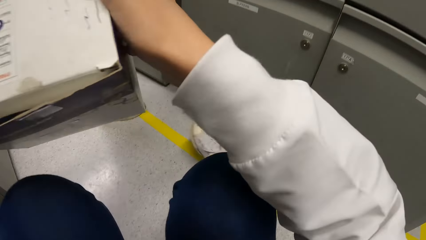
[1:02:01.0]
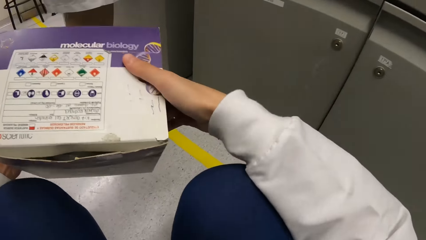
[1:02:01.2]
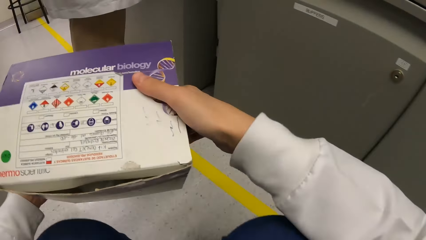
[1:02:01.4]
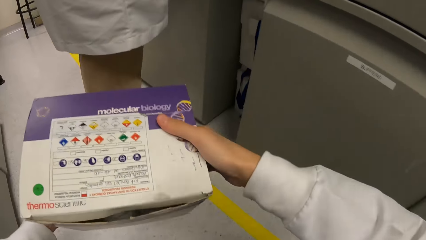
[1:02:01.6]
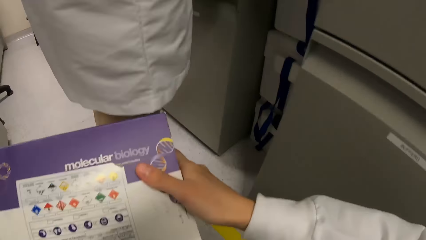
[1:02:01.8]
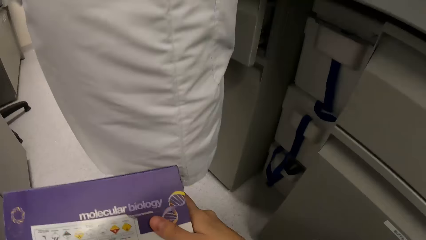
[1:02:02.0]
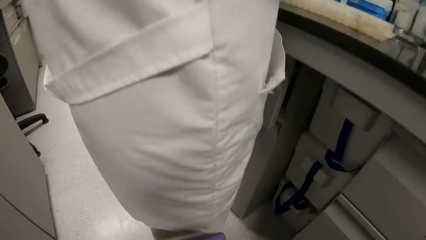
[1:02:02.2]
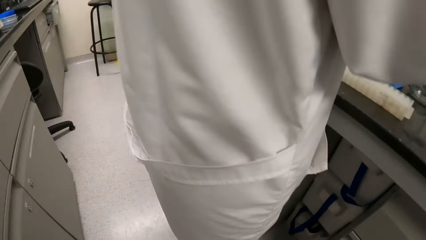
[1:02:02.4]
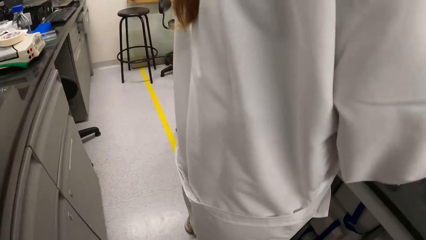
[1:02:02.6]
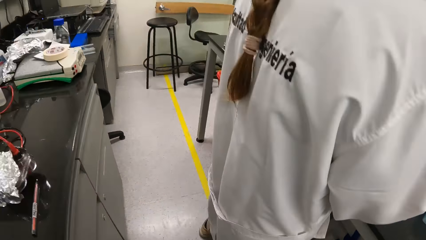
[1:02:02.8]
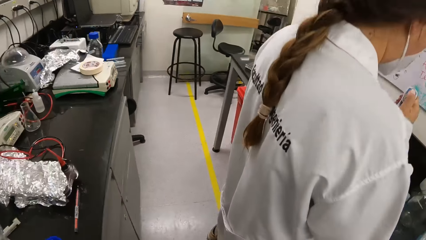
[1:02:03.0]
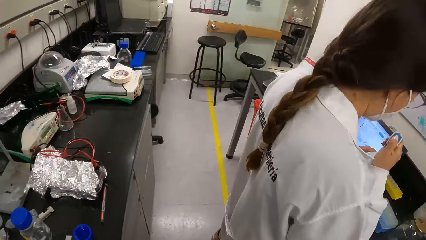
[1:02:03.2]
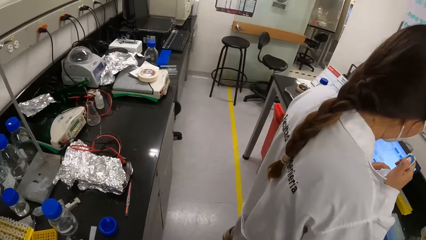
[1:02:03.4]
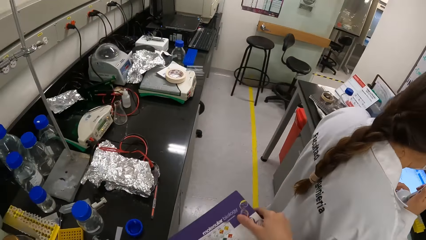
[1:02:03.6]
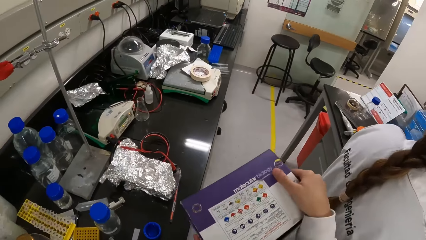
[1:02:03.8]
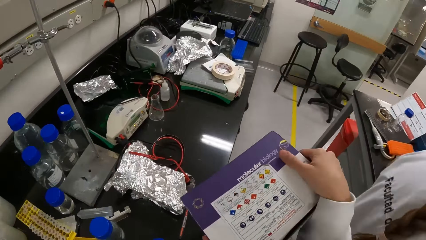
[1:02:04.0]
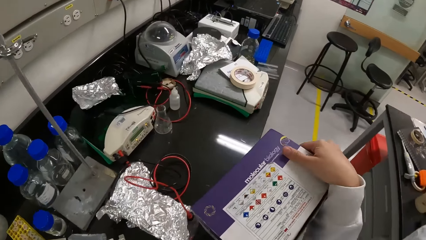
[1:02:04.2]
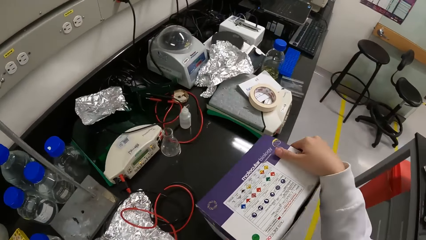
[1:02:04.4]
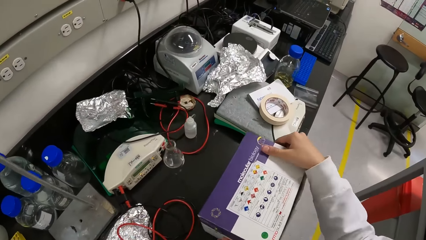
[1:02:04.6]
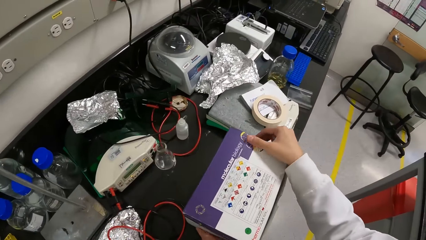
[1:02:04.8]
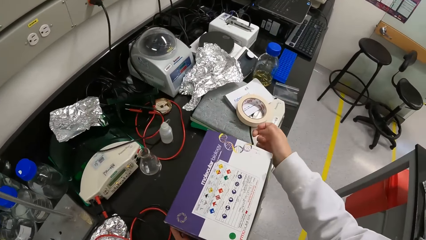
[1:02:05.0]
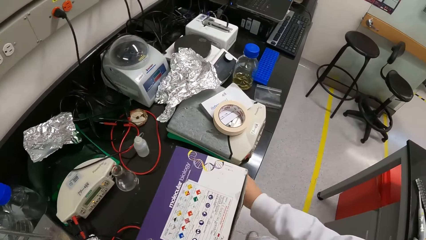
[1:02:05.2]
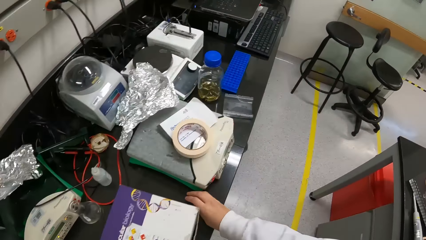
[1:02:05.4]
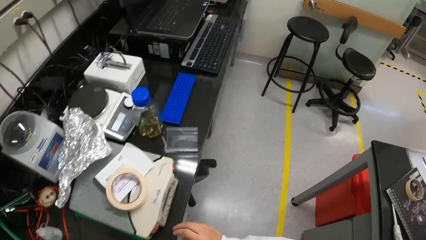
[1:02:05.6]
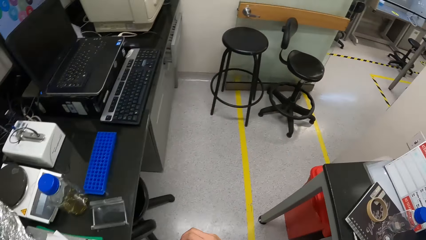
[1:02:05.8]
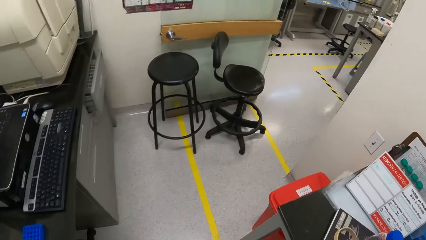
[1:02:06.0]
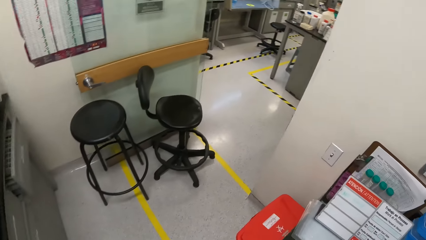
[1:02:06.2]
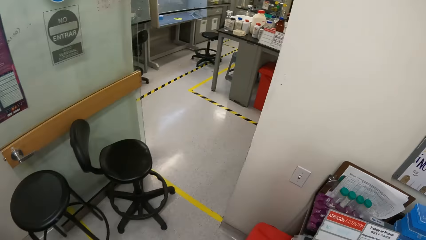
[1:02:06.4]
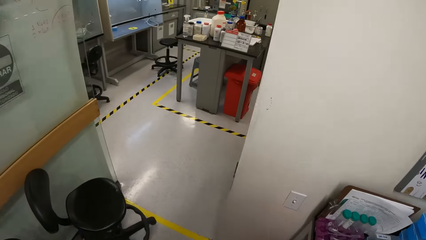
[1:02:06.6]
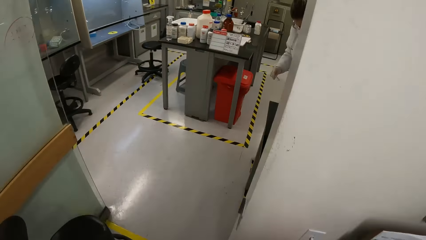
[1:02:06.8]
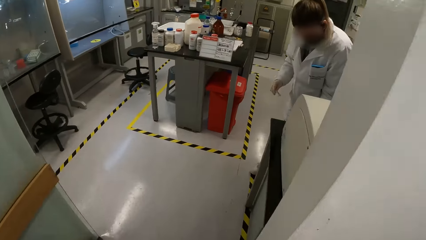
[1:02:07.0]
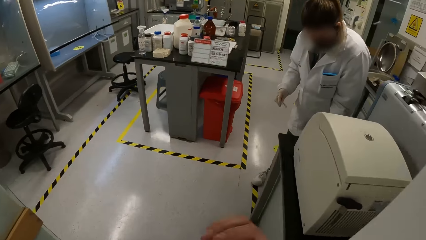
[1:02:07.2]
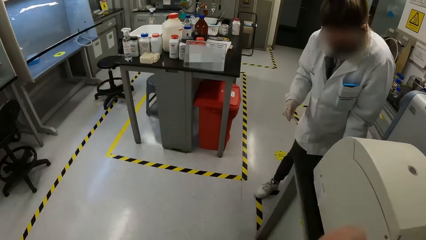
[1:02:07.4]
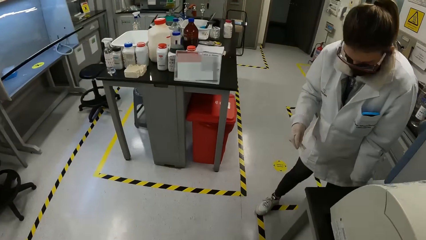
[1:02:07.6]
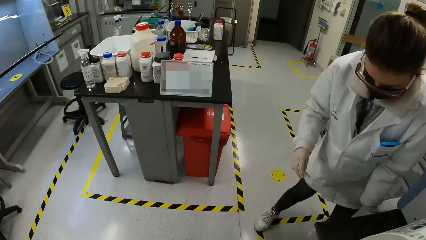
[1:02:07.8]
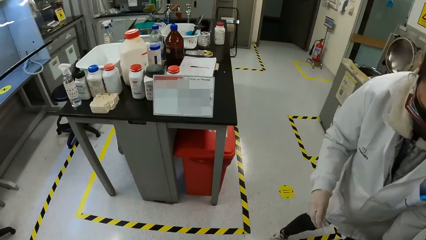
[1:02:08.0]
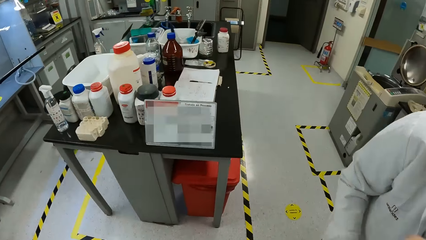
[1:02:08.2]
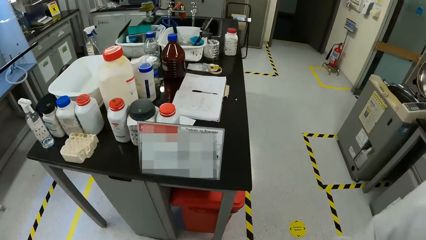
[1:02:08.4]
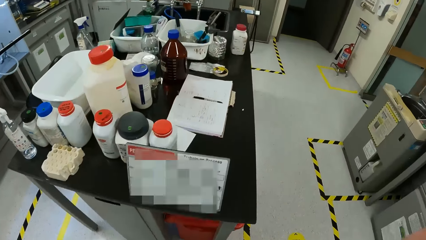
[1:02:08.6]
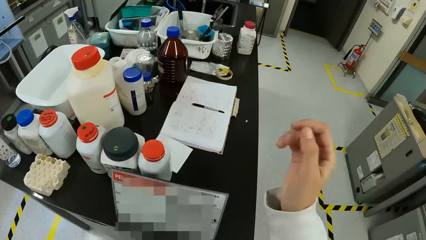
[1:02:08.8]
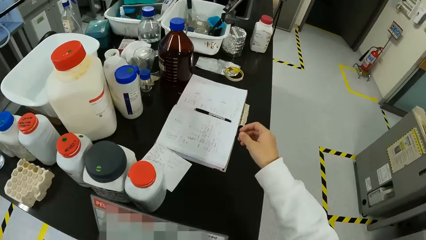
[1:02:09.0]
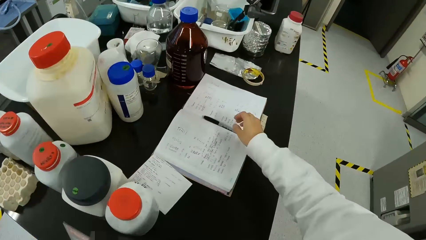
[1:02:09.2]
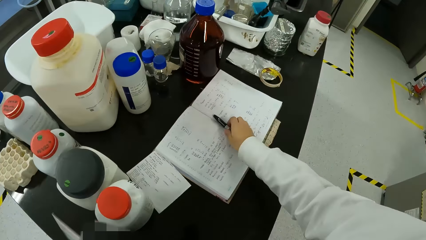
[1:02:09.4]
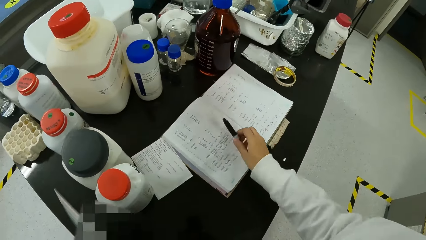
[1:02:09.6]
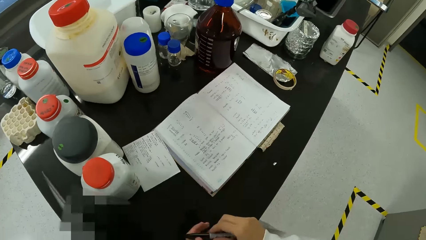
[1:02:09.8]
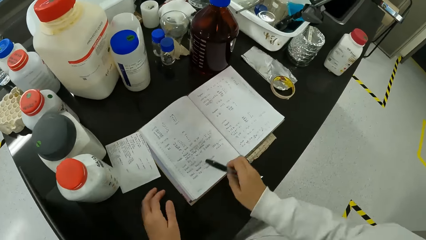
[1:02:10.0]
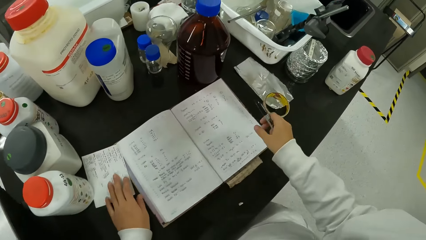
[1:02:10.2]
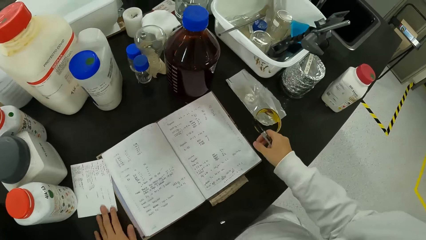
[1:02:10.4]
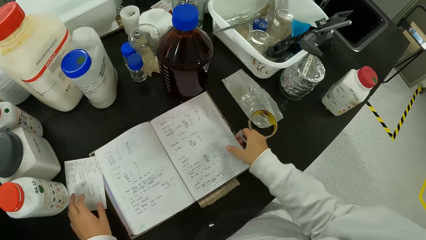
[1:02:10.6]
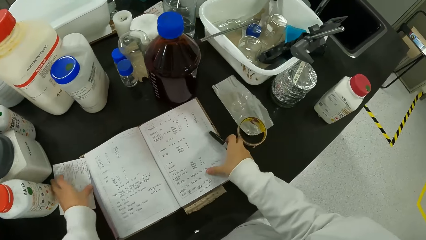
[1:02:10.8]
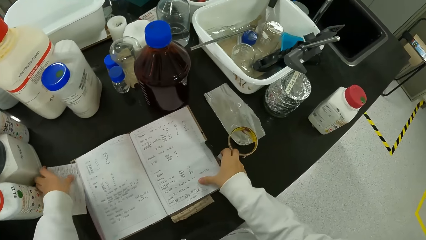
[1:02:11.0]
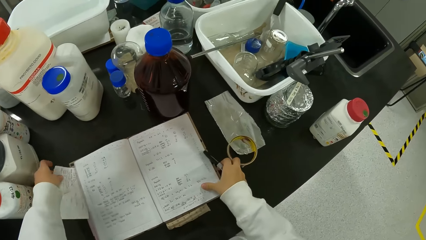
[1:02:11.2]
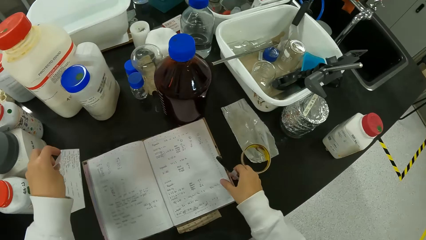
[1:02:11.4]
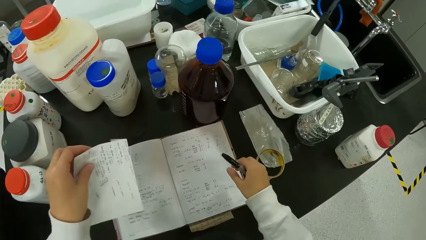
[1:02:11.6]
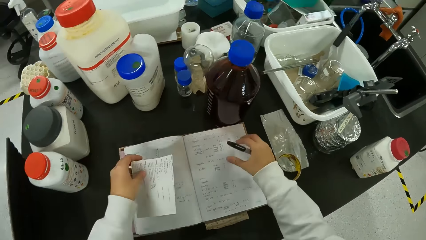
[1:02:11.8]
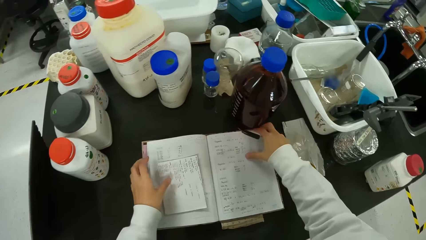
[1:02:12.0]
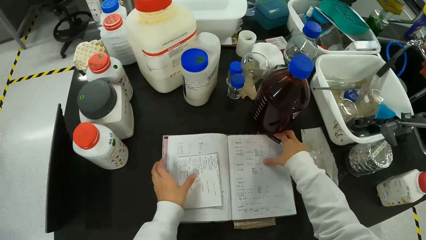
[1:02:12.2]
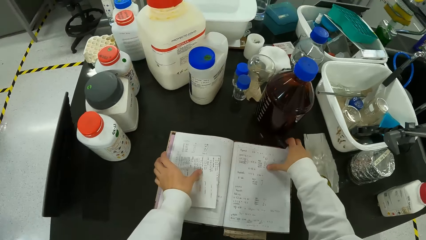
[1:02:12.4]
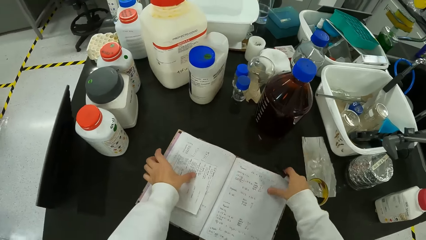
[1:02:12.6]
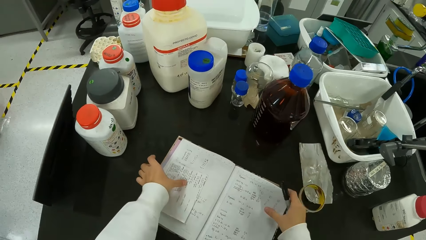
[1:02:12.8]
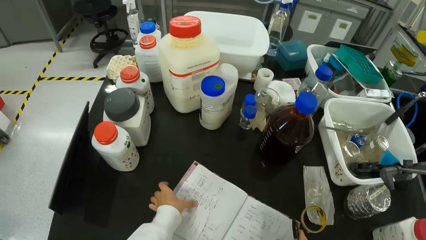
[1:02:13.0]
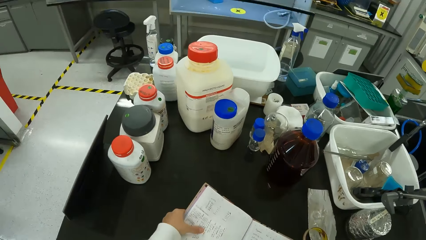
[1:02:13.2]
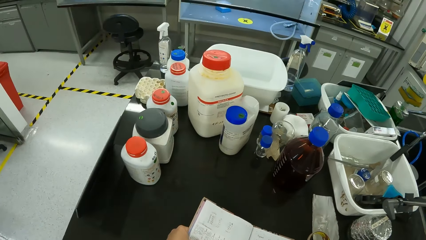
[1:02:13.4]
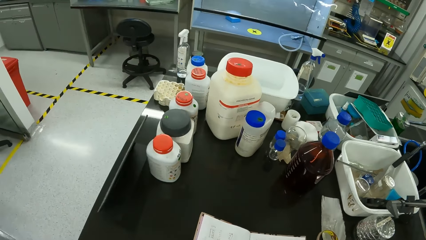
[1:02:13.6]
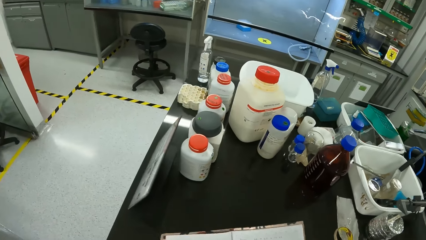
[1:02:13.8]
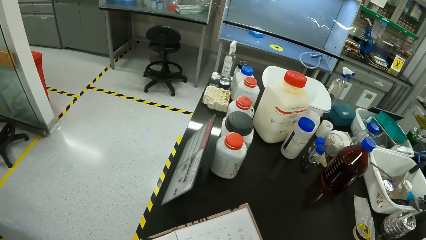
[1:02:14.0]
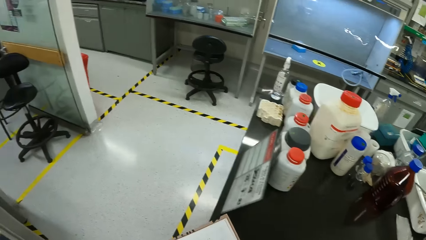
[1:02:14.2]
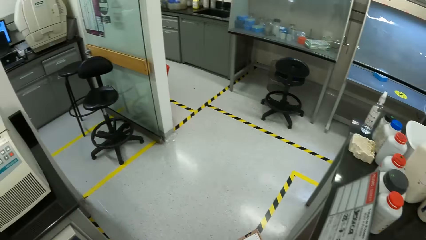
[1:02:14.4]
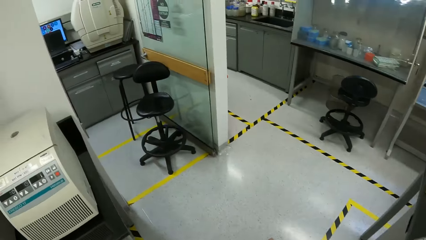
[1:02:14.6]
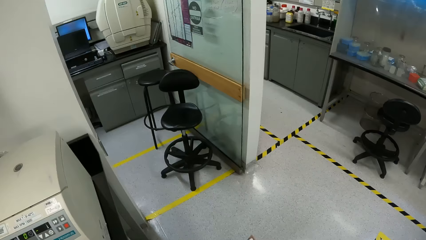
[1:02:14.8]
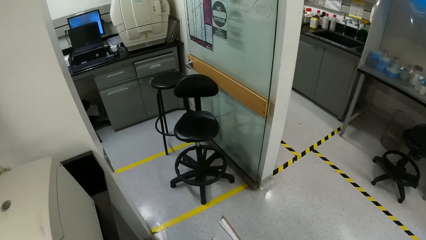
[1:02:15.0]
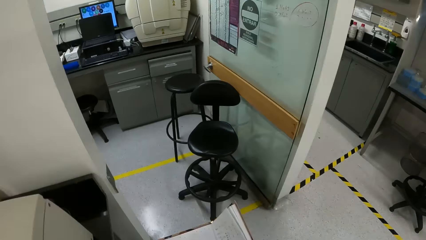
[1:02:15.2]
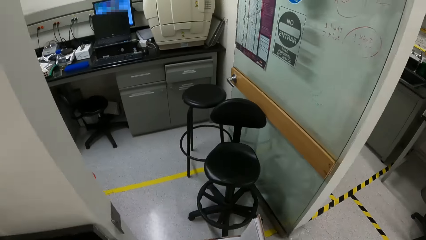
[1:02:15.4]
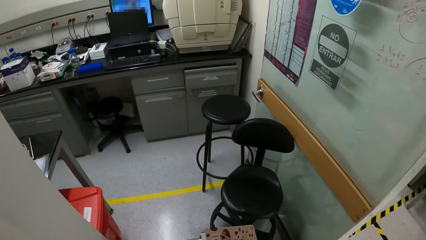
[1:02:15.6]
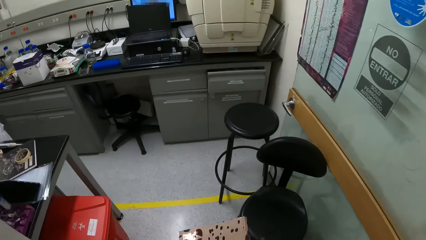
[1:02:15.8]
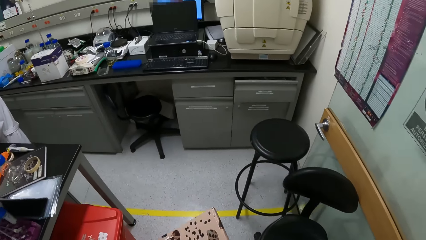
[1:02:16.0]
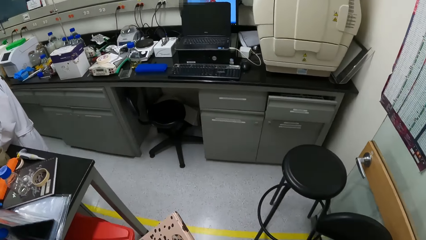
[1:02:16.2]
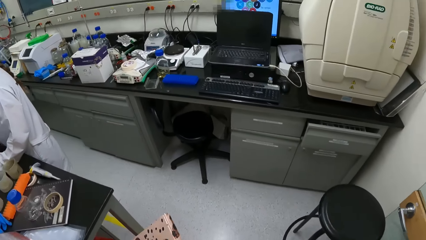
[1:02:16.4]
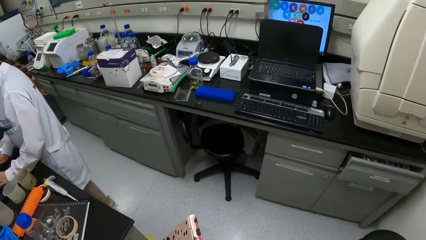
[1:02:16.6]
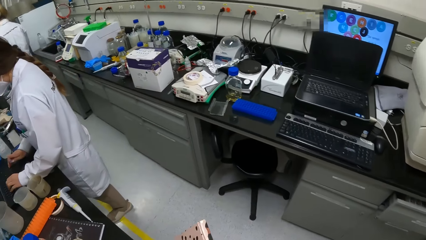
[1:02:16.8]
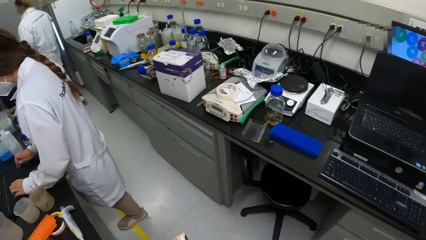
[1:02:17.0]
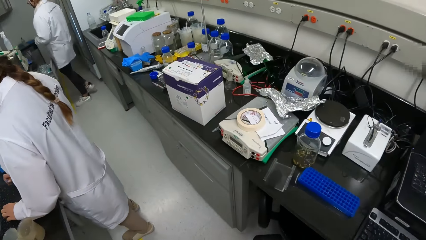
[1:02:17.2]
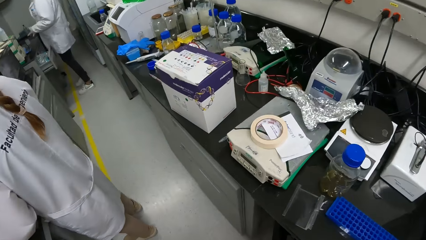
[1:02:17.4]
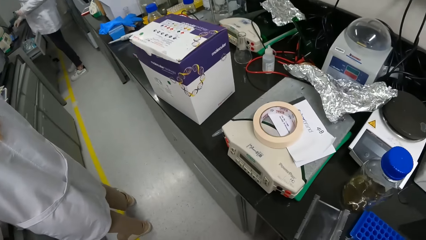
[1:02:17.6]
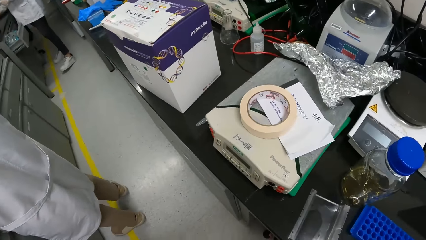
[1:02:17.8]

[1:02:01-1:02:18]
The camera wearer stands on the floor. They walk in the laboratory. They put a box on the counter top. They walk in the laboratory. They pick up a pen on the book. They pick up a paper on the counter top. They pick up the book on the counter top. They walk in the laboratory.
